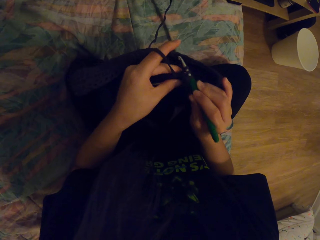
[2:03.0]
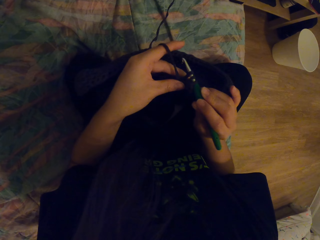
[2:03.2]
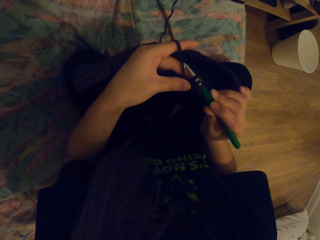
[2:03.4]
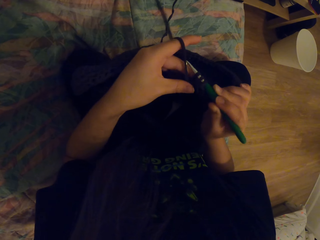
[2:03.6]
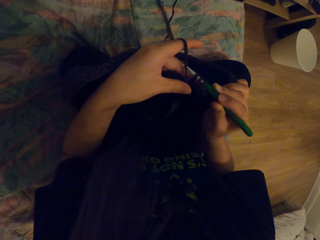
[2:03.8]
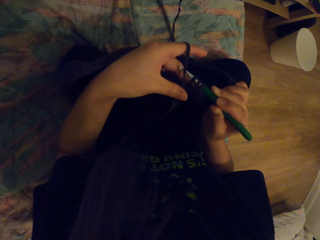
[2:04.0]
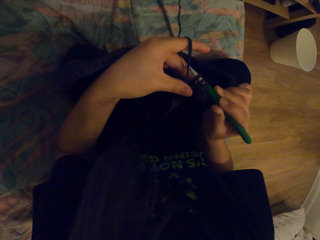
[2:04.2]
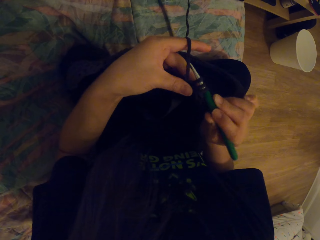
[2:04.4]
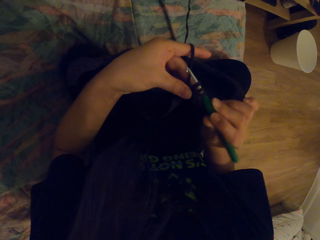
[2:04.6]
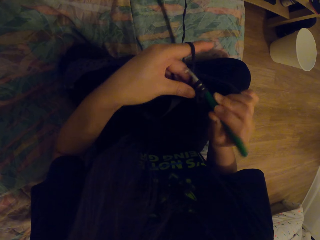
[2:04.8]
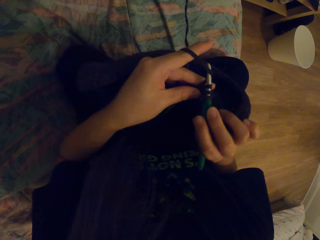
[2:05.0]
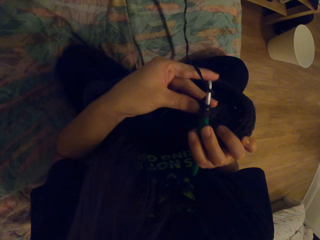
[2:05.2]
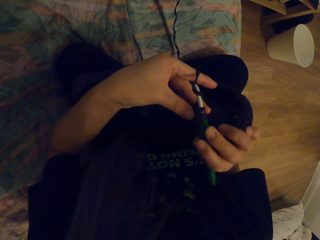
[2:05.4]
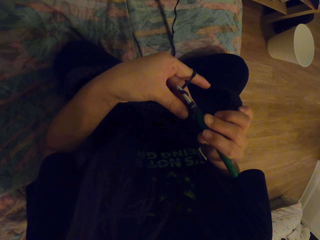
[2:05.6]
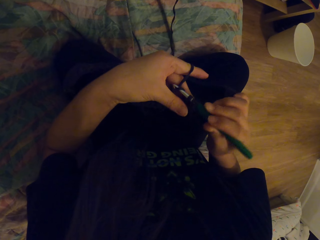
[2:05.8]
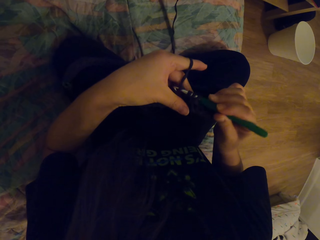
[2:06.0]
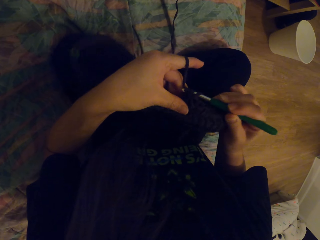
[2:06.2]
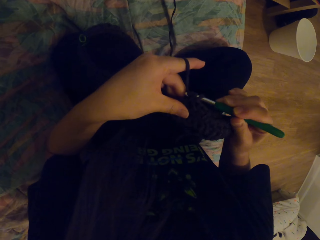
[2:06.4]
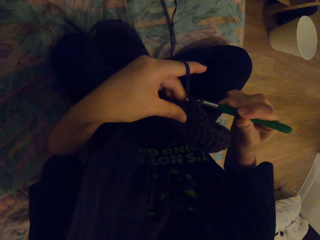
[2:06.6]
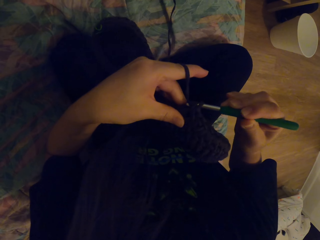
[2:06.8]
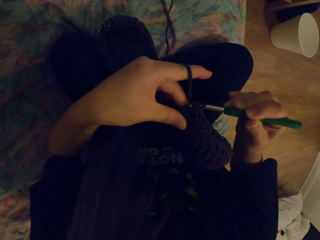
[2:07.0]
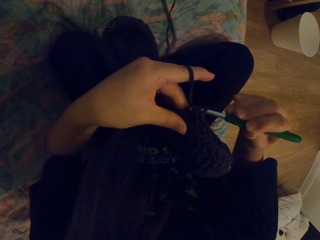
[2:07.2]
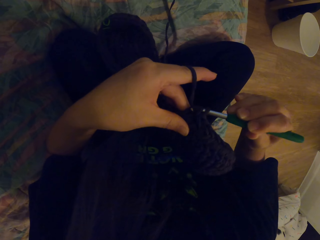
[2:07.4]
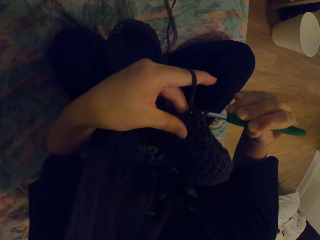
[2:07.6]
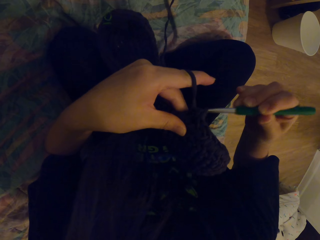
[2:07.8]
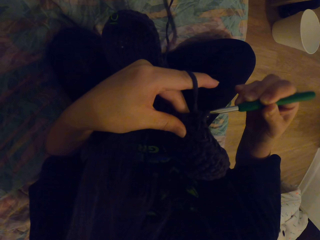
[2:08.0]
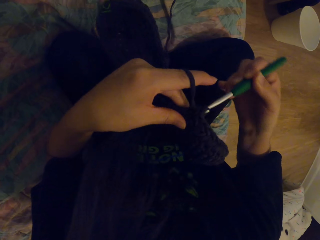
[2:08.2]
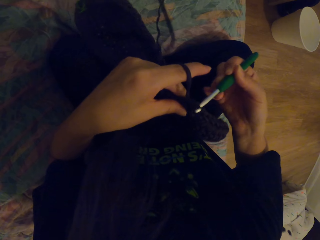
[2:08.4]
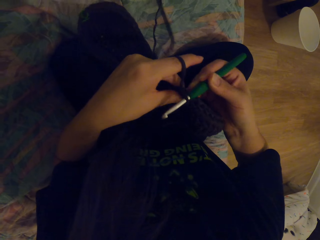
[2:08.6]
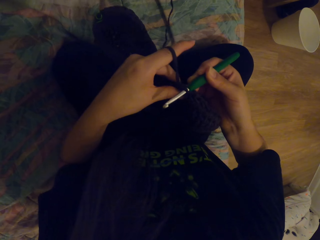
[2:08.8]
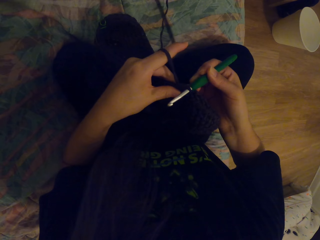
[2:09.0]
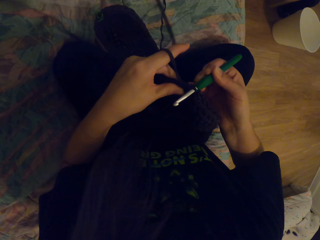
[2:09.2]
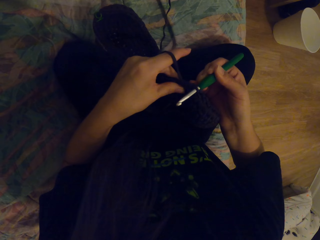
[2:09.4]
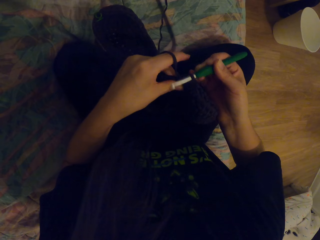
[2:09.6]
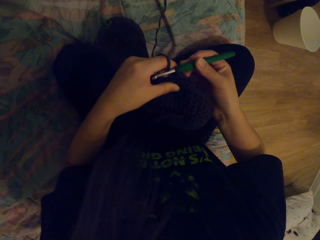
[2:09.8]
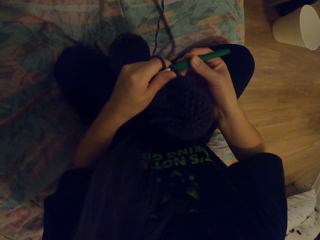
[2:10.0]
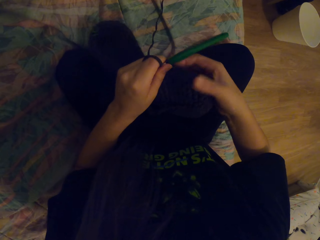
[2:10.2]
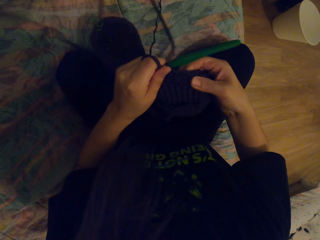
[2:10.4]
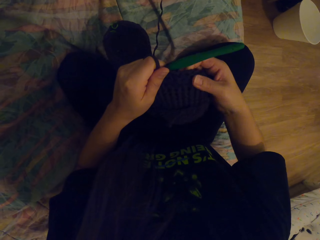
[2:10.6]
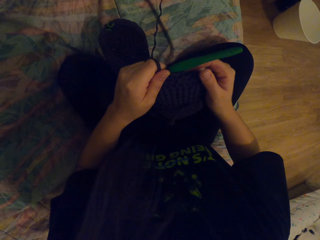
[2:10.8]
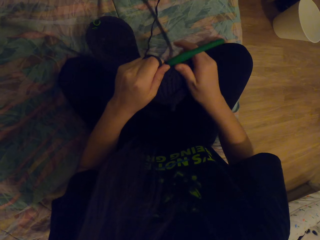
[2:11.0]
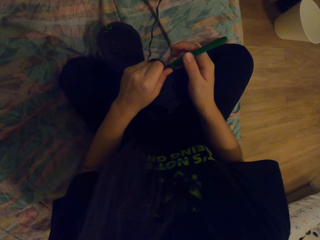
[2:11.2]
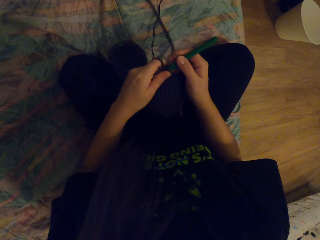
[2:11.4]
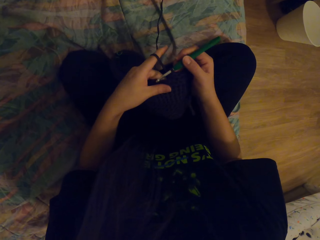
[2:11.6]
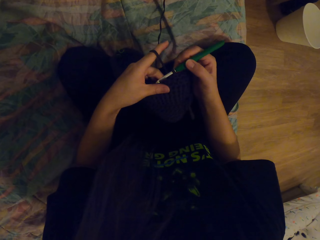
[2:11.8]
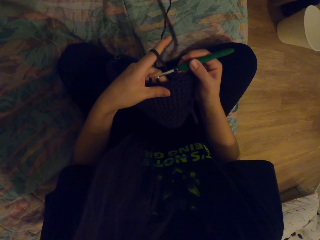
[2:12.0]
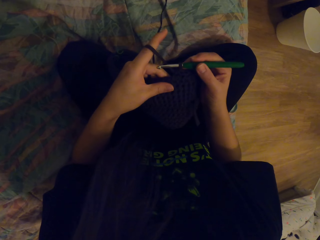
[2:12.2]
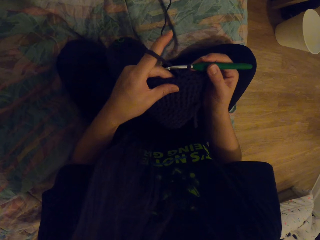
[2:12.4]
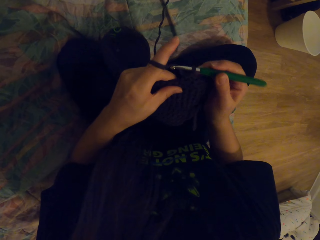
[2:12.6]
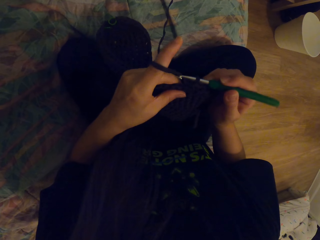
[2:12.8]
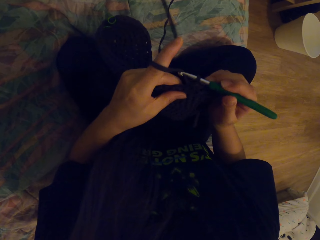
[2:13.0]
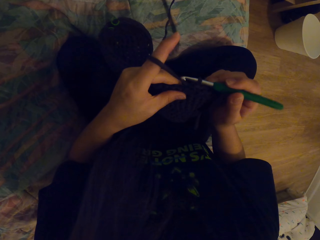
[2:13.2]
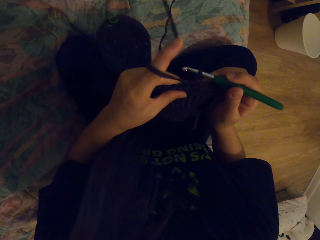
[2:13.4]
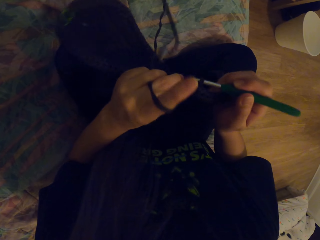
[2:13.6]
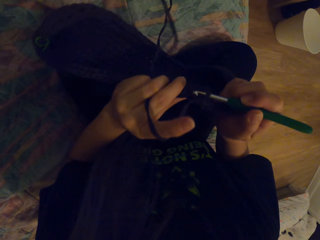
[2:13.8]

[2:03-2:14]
The camera wearer coils a thread on a crochet hook. They crochet a fabric with the crochet hook.

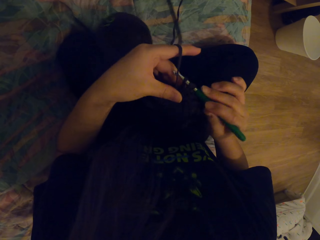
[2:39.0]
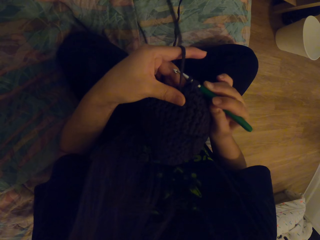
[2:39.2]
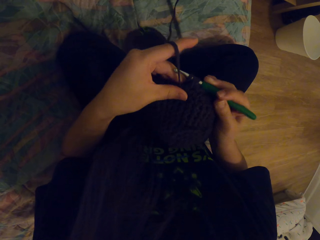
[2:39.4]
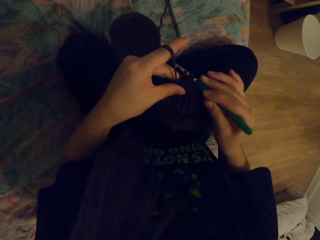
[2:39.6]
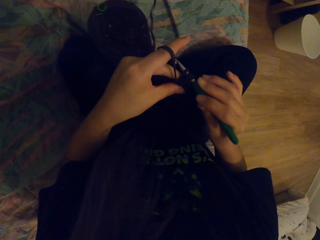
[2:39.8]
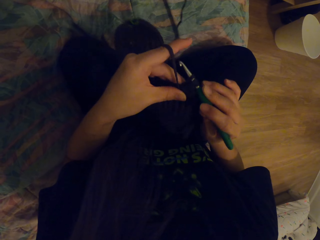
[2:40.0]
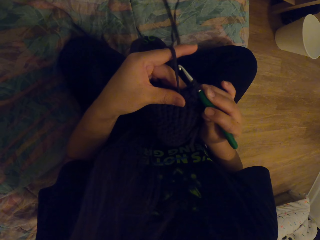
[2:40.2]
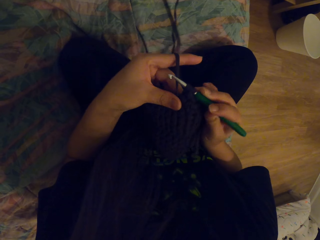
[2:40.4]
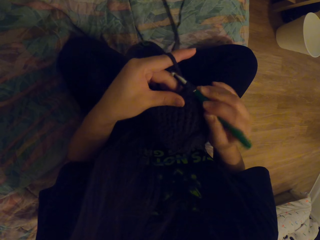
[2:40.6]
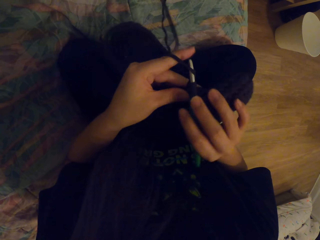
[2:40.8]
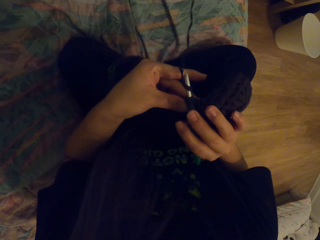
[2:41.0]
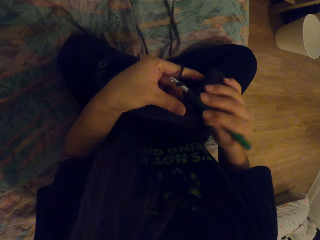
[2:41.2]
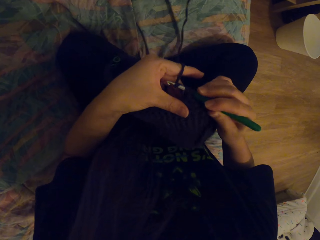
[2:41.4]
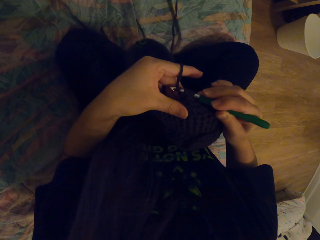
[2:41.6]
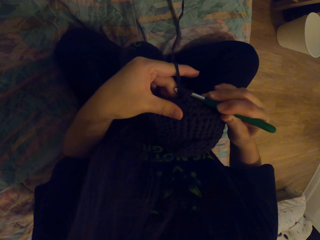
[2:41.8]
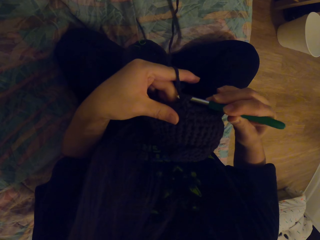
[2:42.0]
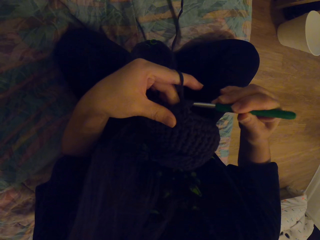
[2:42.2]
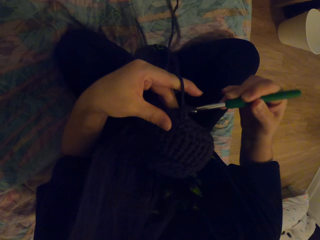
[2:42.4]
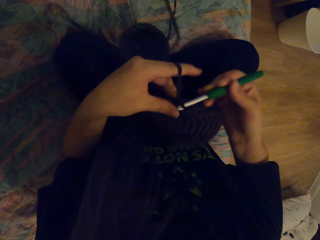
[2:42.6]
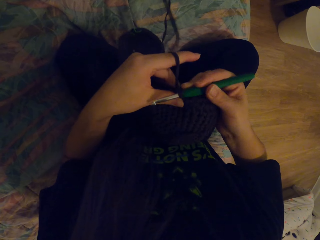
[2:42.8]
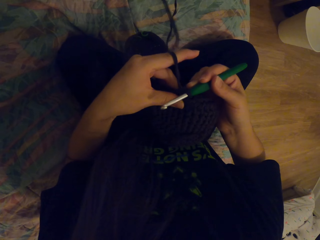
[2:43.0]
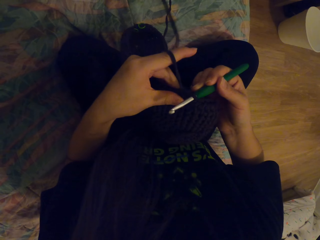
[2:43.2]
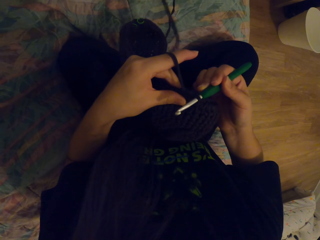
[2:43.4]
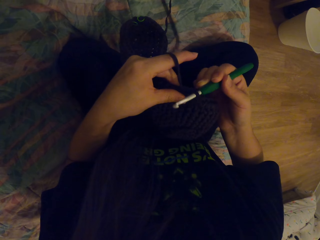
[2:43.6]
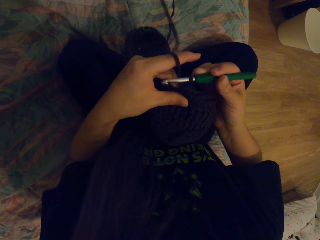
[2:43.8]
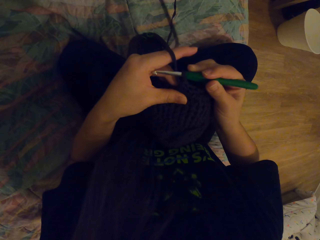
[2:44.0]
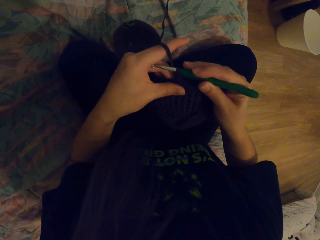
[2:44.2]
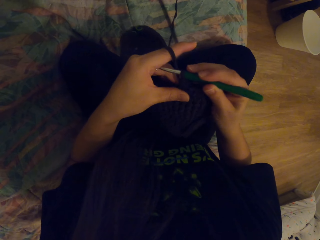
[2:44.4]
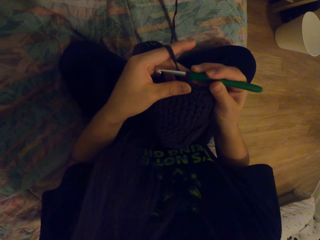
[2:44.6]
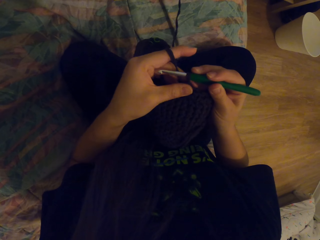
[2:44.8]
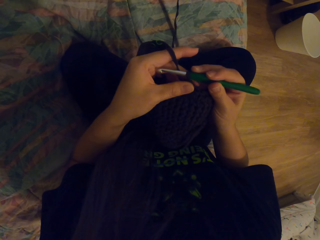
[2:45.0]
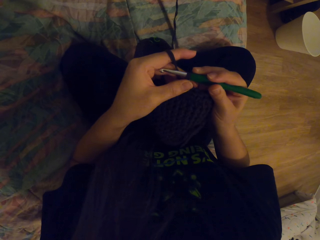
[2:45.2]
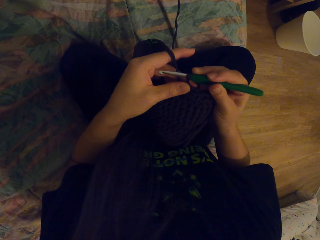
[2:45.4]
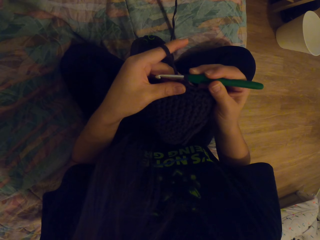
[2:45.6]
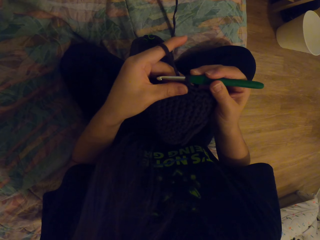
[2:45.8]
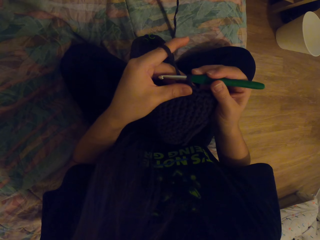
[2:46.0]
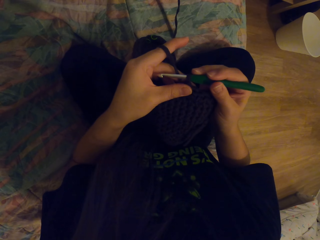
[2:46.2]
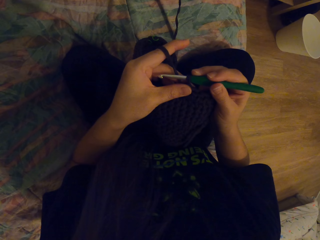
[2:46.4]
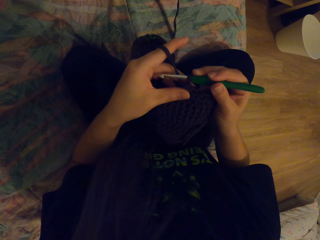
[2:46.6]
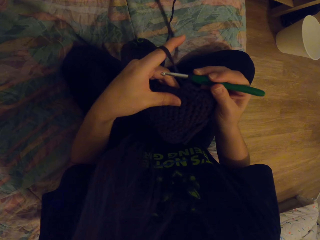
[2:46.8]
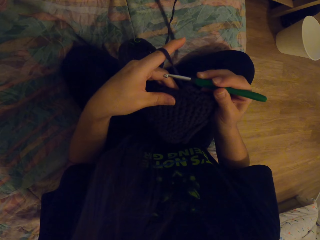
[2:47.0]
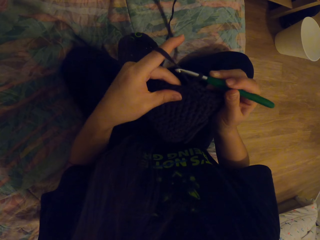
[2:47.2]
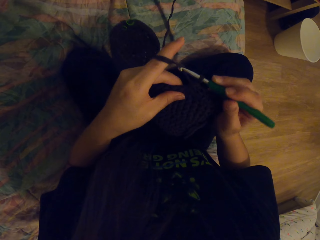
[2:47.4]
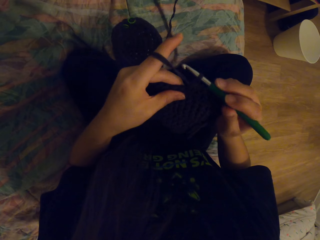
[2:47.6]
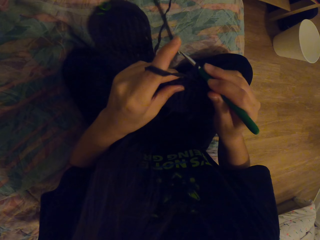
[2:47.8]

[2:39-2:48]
The camera wearer coils a thread on a crochet hook. They crochet a fabric with the crochet hook.

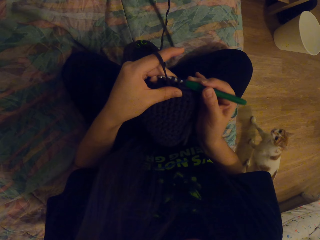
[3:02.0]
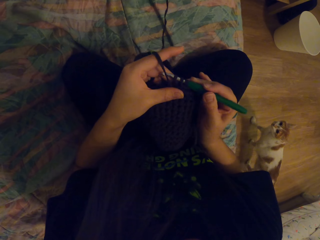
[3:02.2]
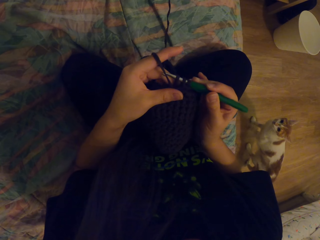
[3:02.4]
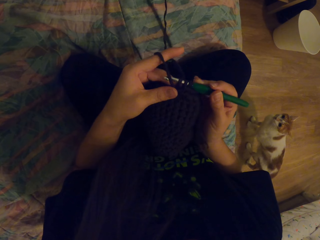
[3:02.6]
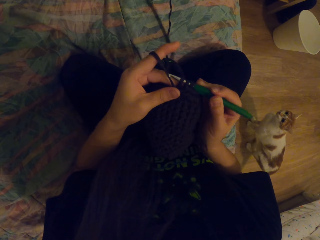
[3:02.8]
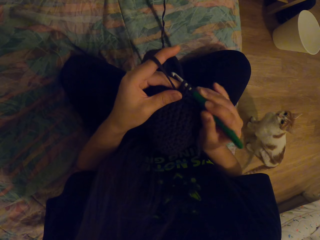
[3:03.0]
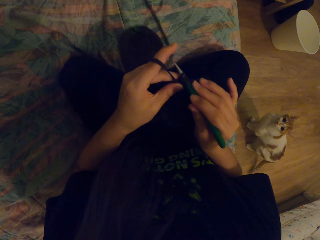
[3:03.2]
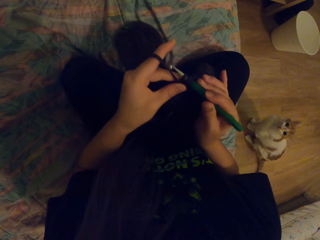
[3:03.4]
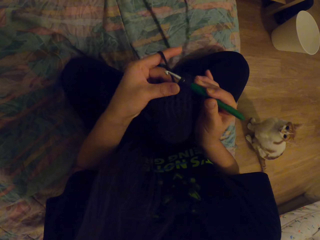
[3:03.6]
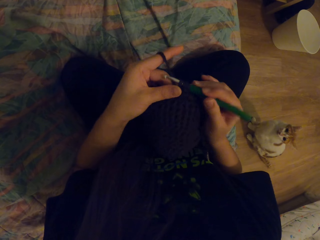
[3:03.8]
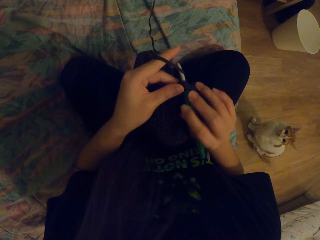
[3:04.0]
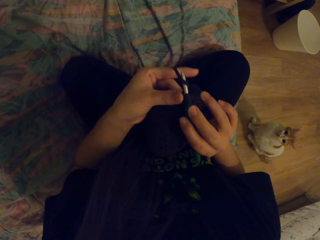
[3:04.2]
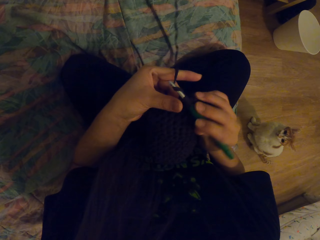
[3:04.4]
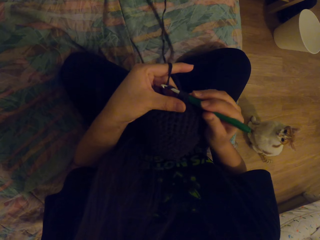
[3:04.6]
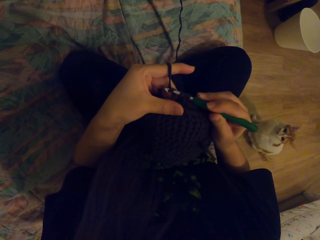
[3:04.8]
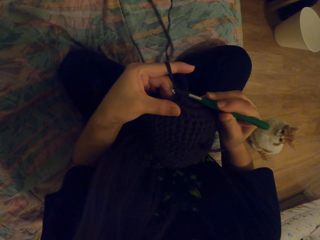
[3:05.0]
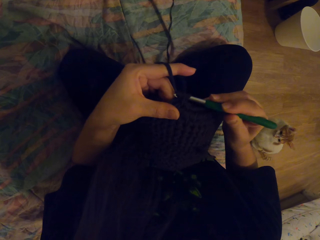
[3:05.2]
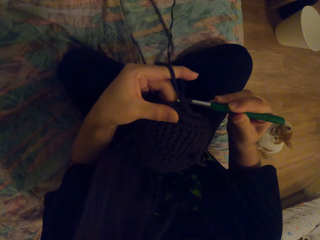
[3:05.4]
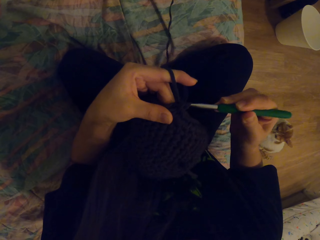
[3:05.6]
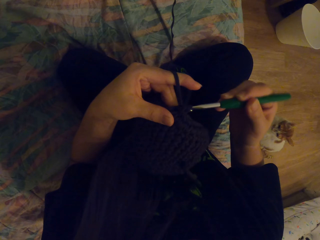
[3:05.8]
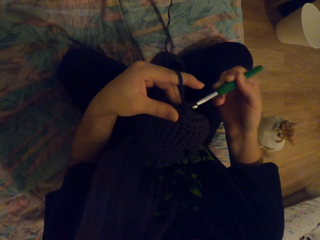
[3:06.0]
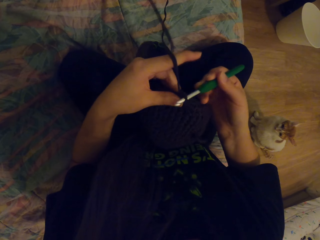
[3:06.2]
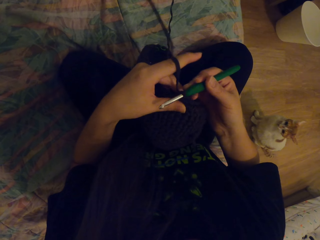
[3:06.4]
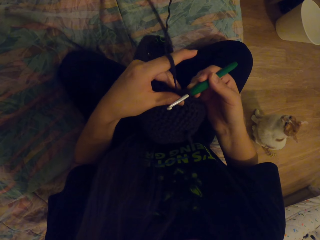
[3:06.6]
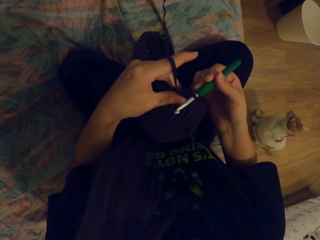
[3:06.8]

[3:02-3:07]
The camera wearer coils a thread on a crochet hook.
